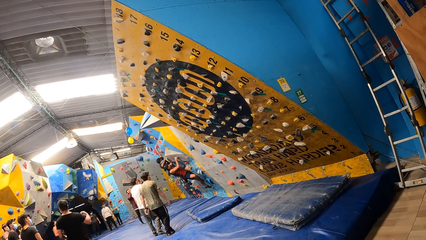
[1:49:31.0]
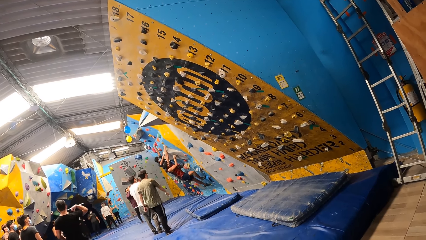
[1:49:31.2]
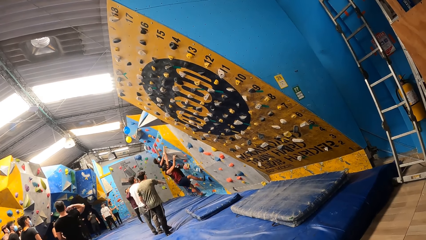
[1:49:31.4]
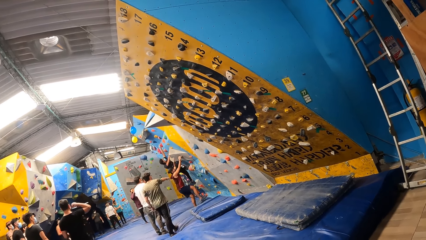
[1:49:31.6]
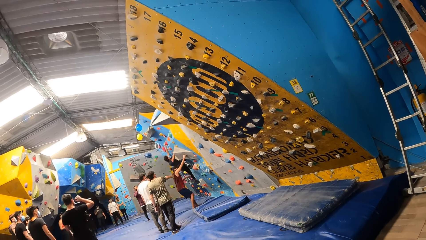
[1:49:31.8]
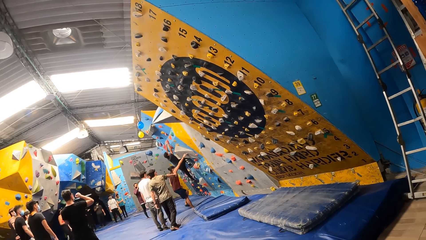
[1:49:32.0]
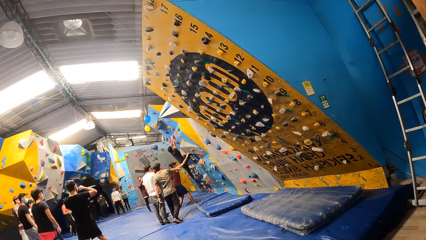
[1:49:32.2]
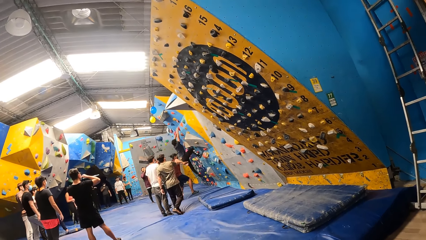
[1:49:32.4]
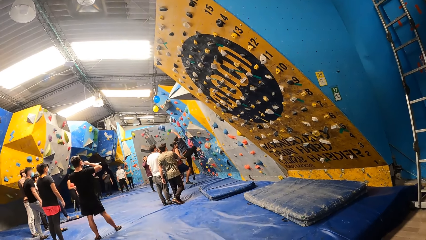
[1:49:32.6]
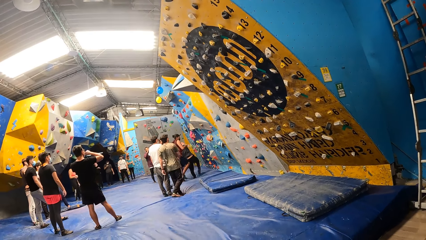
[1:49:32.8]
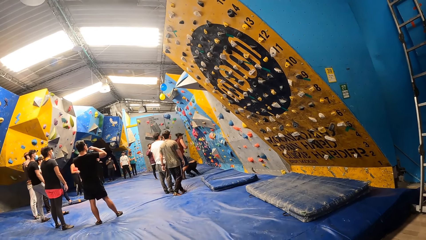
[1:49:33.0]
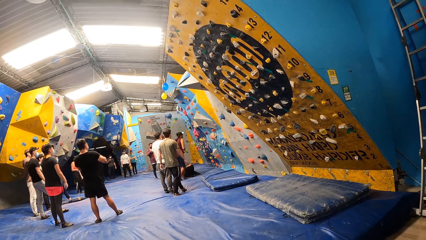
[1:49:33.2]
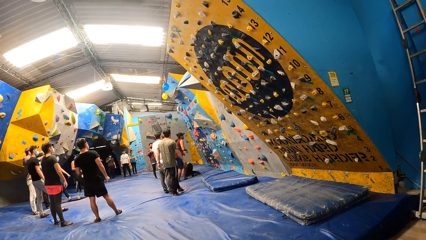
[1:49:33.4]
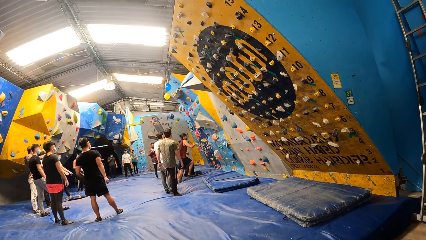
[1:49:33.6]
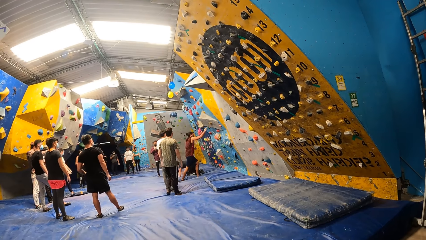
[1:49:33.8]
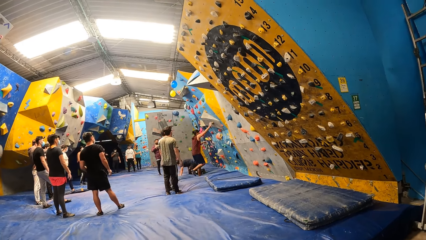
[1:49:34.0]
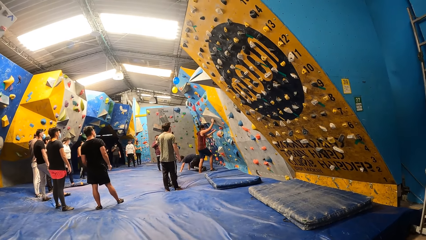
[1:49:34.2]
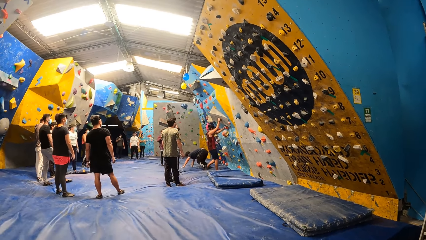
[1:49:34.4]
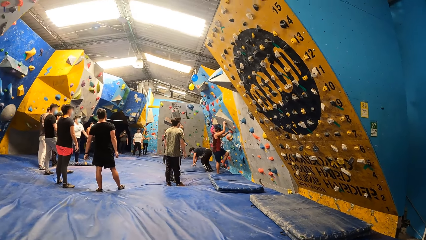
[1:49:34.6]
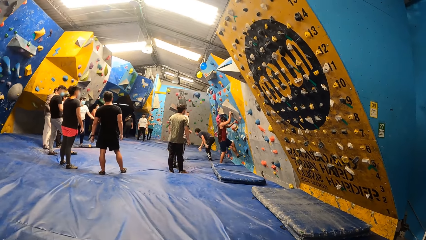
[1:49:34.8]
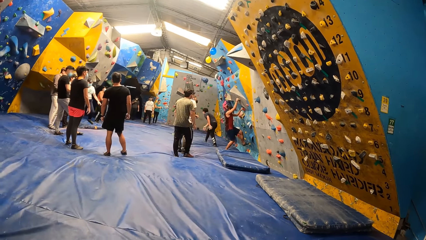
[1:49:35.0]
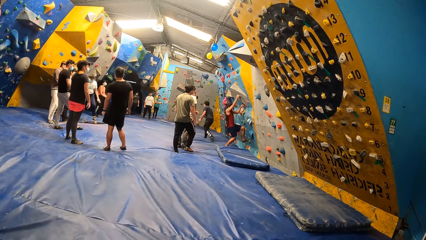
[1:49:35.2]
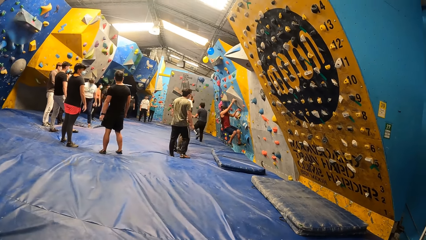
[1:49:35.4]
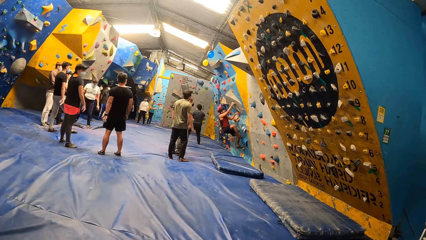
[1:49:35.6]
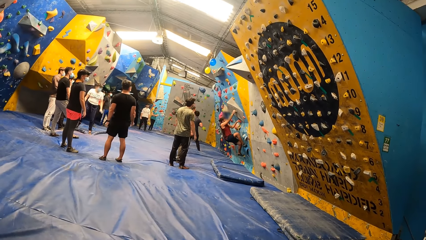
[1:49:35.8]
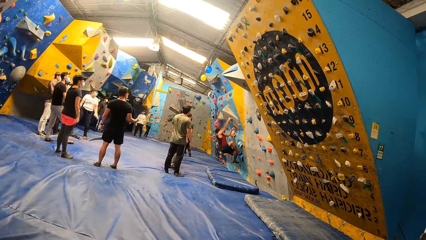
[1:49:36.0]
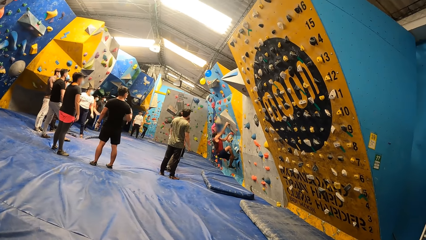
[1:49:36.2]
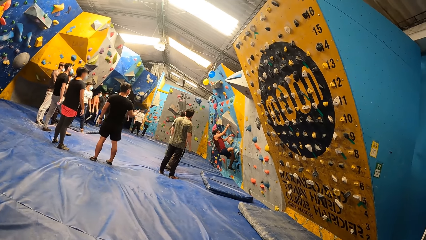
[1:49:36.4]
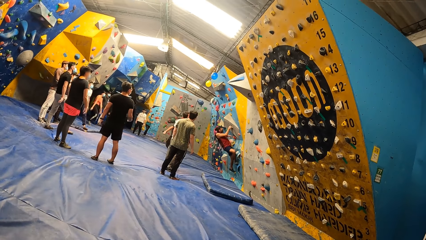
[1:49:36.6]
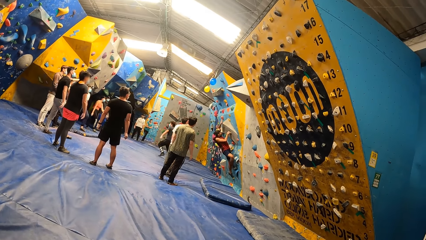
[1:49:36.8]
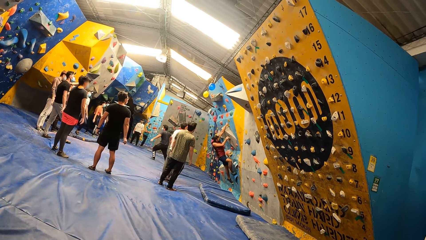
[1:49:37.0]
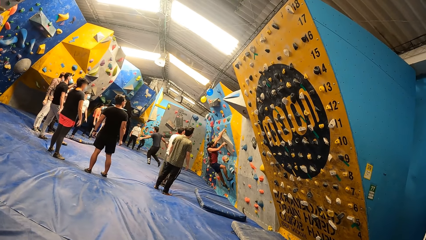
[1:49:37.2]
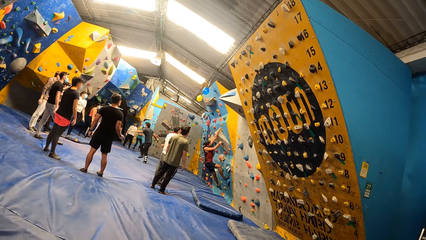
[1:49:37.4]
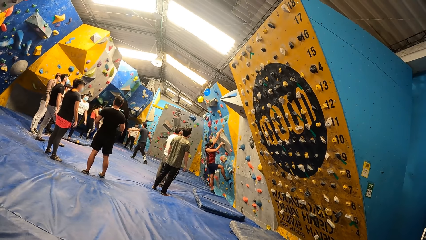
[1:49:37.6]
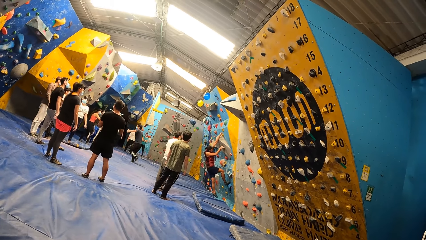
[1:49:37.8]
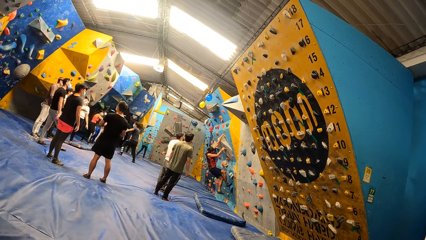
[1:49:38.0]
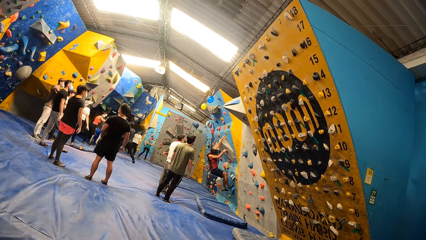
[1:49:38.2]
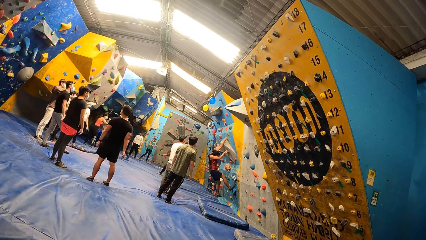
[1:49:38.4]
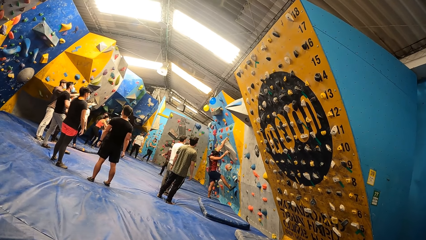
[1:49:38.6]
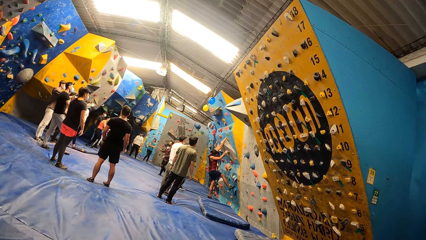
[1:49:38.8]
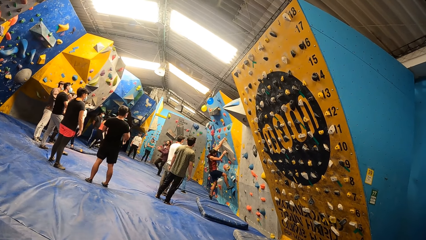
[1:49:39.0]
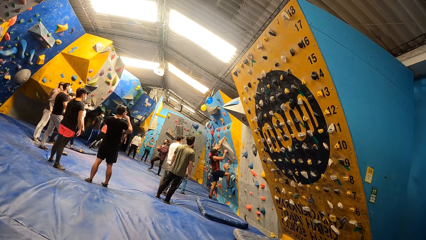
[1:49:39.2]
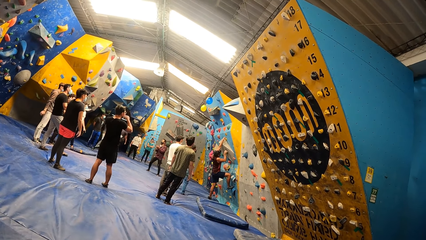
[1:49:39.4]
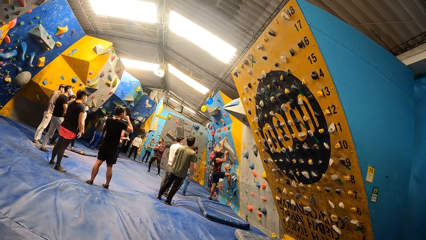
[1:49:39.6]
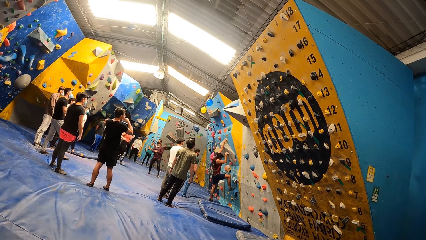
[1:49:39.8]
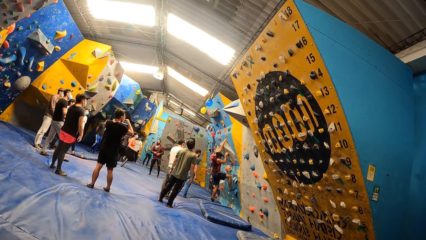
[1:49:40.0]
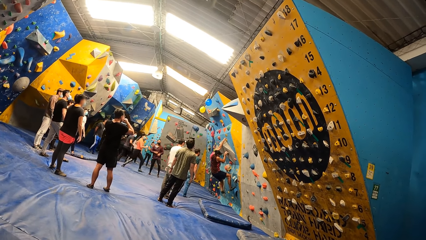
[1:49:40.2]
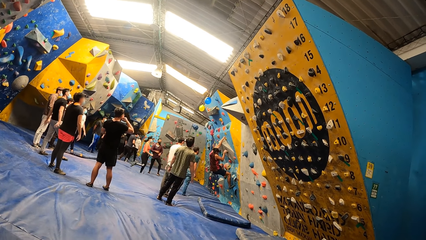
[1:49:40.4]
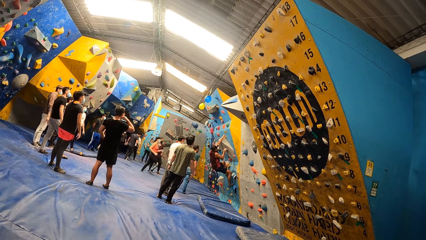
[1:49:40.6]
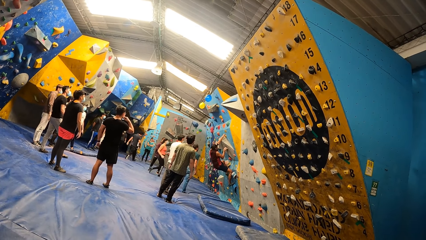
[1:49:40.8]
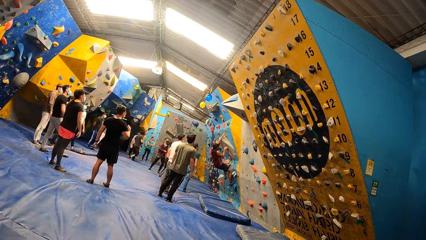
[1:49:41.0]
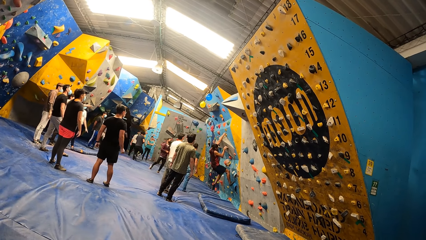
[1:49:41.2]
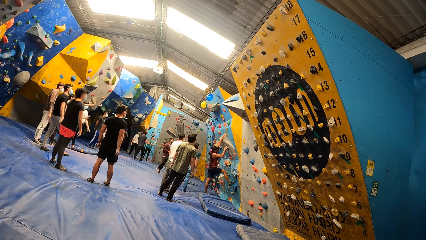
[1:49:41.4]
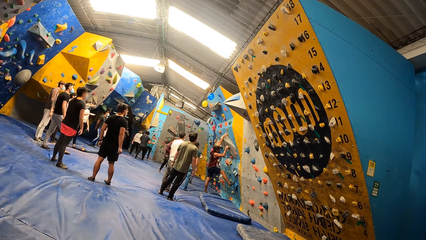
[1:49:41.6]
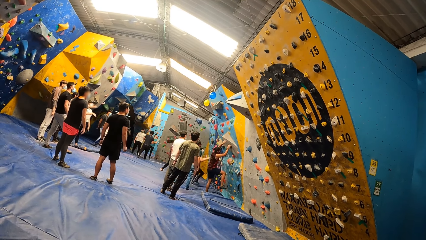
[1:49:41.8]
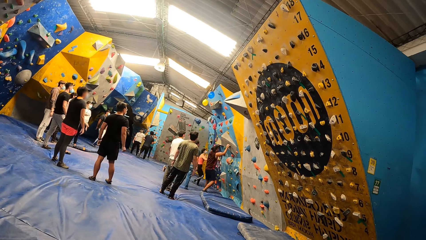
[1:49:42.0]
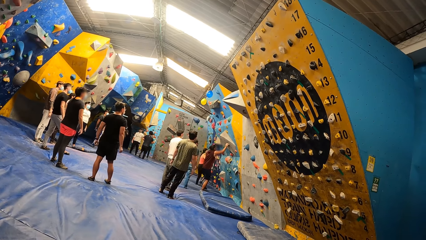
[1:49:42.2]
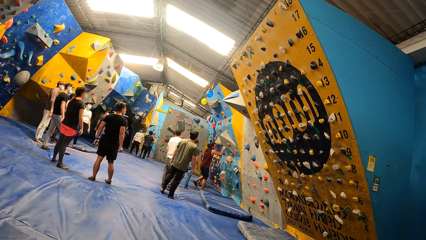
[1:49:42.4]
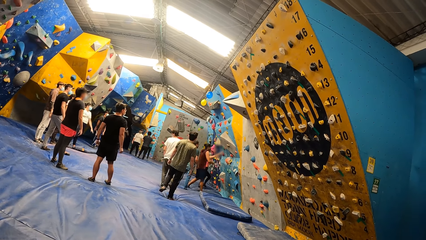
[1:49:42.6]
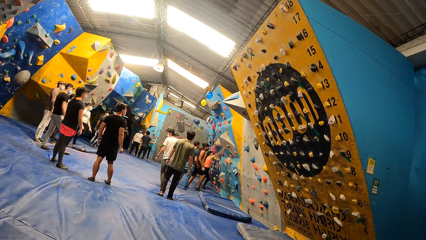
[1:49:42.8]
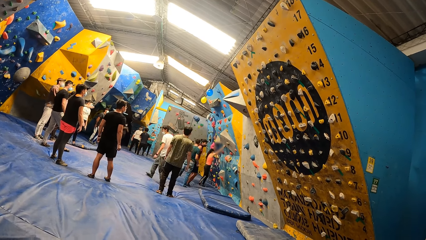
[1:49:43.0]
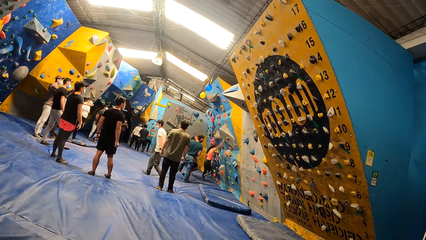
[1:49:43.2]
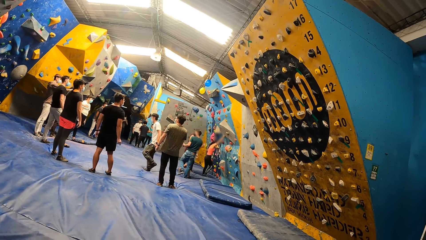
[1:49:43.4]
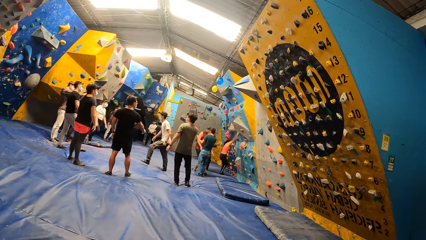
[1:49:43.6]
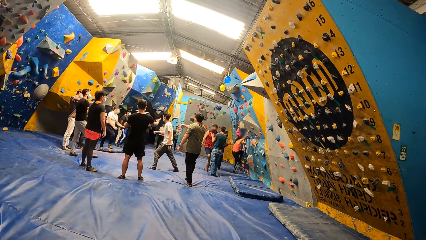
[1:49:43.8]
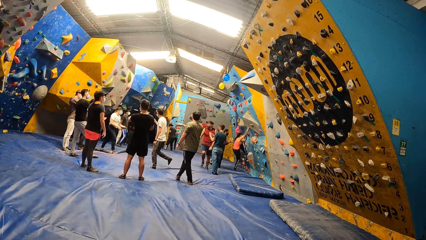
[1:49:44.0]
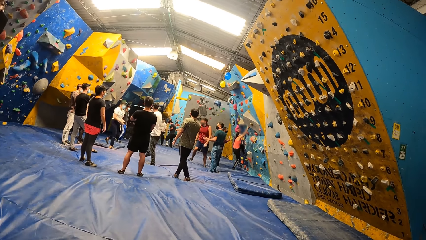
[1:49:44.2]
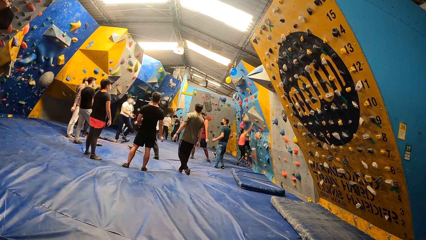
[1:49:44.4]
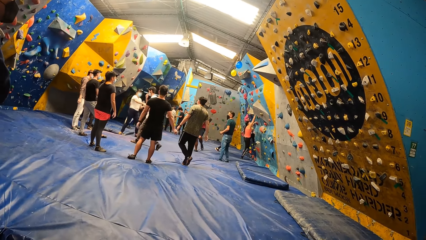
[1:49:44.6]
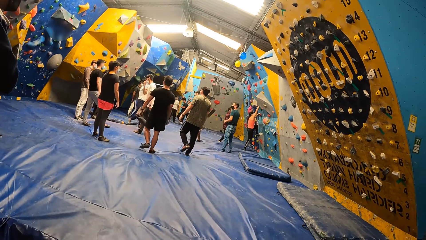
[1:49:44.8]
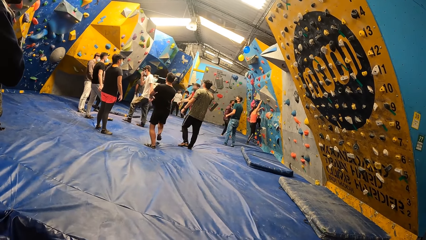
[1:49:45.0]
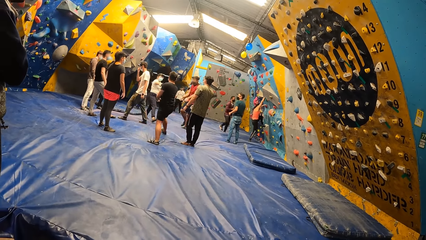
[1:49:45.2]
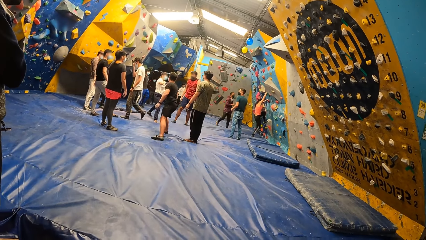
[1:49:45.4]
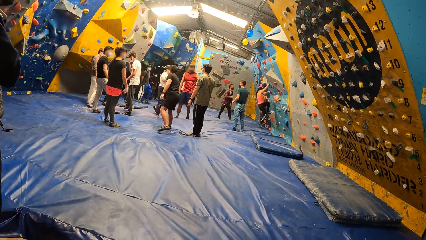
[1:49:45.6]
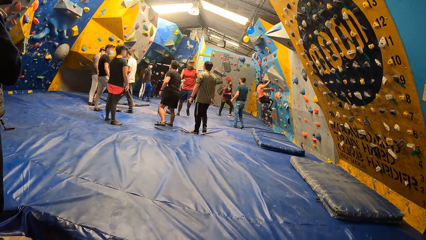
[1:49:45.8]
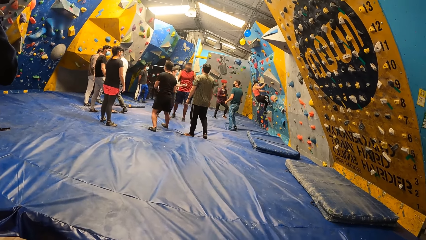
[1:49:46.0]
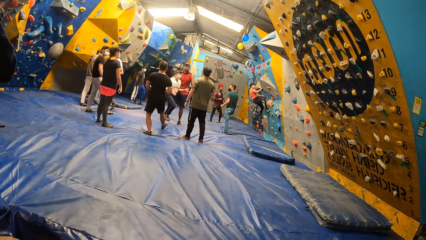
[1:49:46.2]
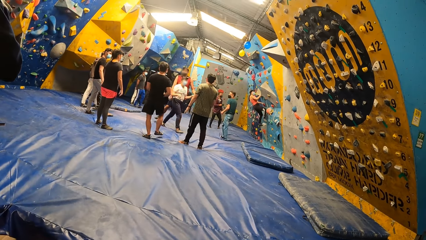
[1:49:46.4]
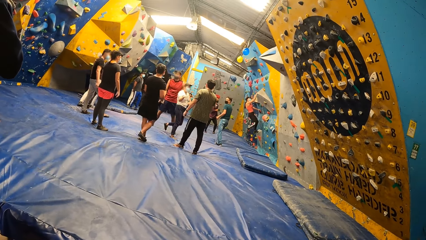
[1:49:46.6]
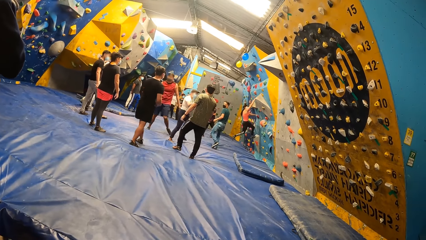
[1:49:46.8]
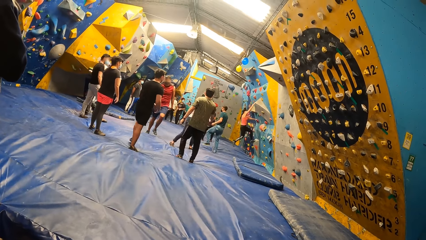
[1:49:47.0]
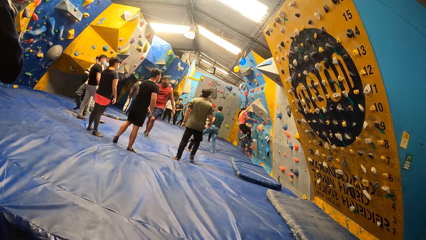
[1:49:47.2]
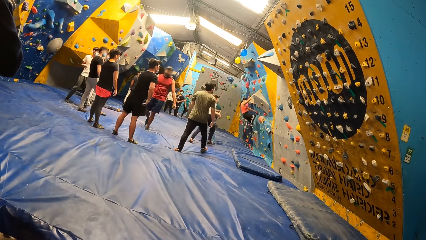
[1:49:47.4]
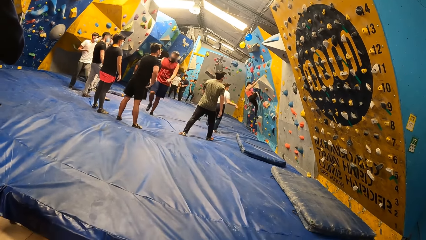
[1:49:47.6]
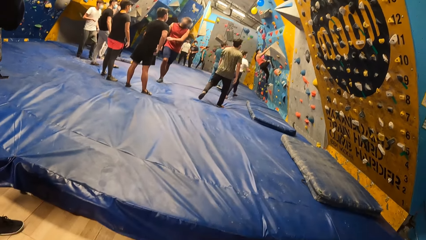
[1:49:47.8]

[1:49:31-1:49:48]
The man boulders the wall. A woman boulders the wall.
